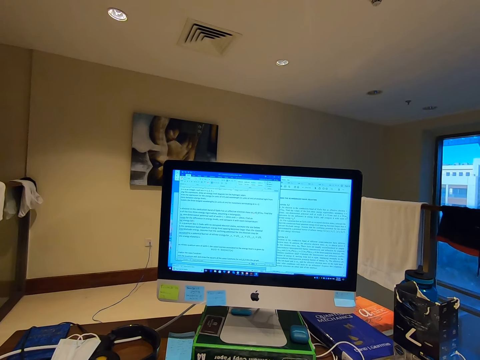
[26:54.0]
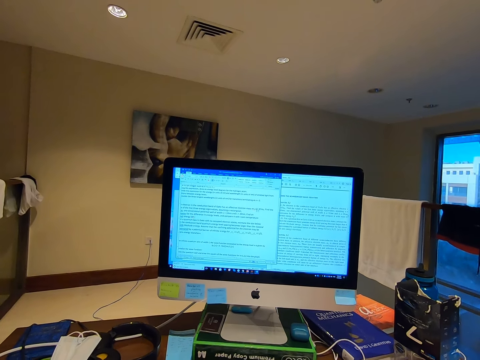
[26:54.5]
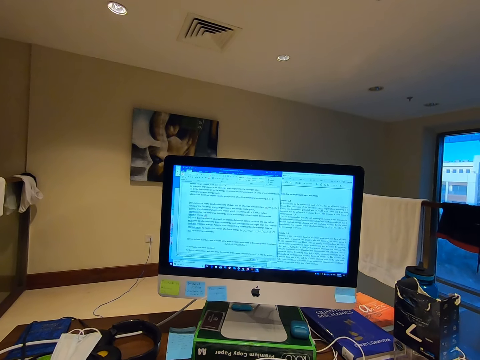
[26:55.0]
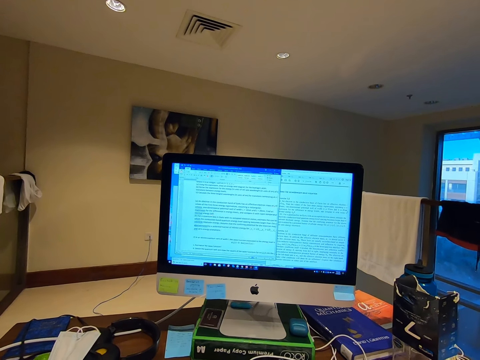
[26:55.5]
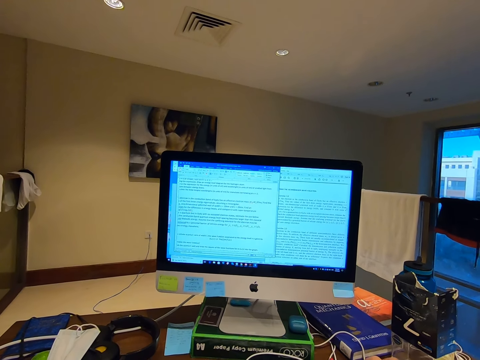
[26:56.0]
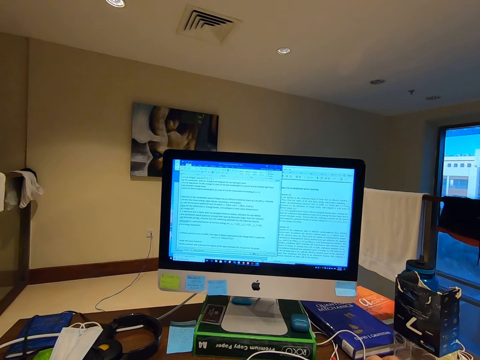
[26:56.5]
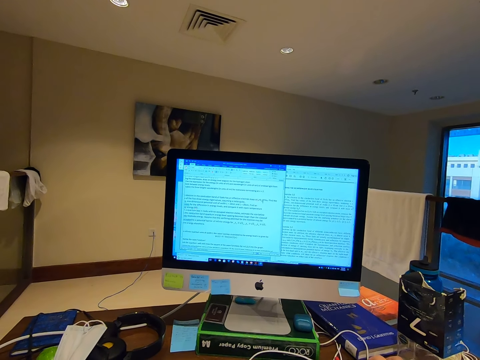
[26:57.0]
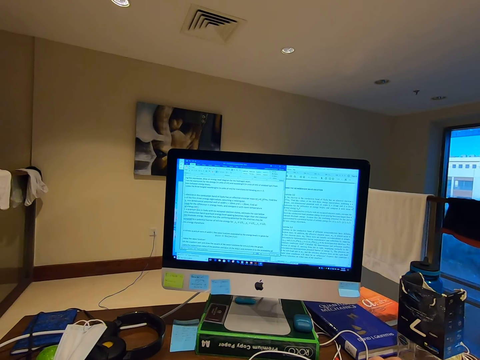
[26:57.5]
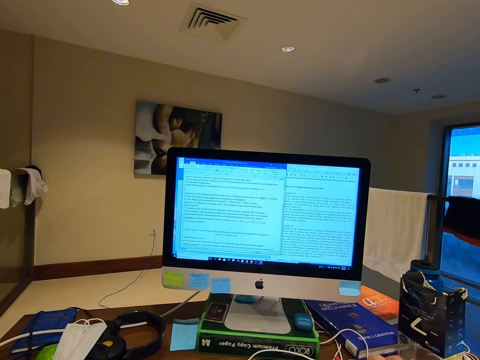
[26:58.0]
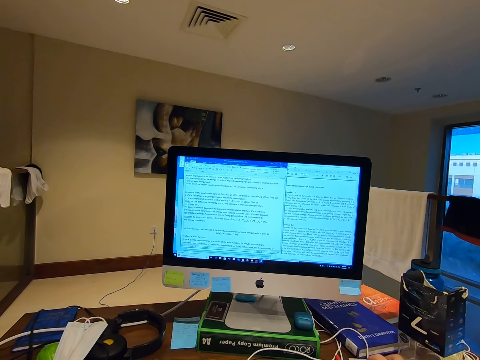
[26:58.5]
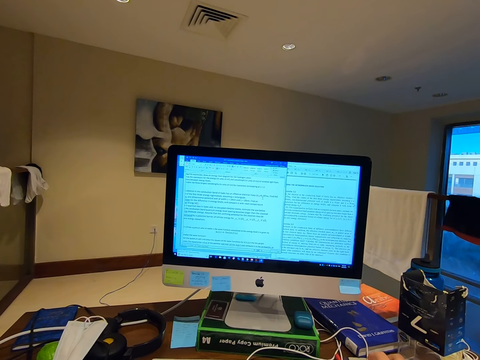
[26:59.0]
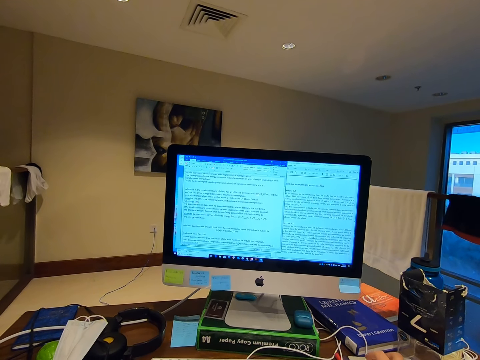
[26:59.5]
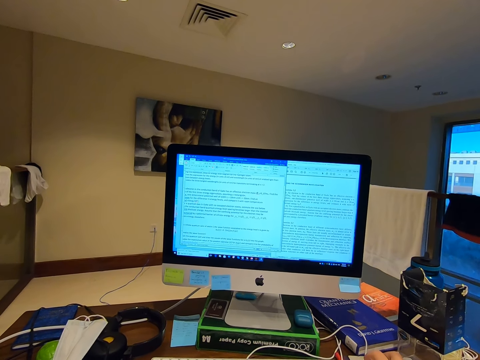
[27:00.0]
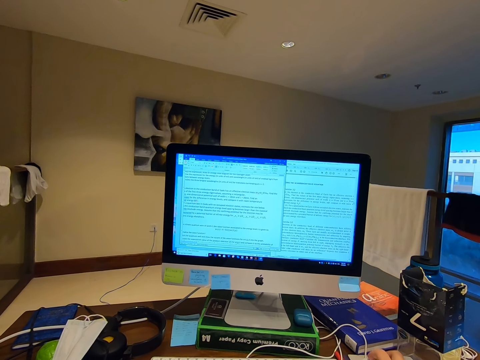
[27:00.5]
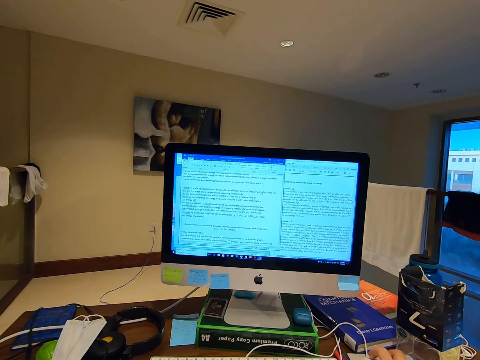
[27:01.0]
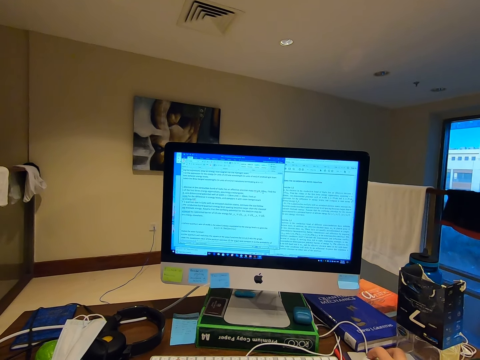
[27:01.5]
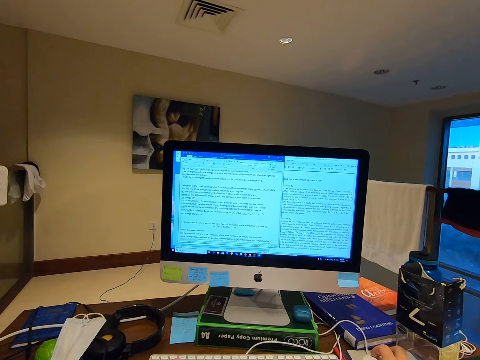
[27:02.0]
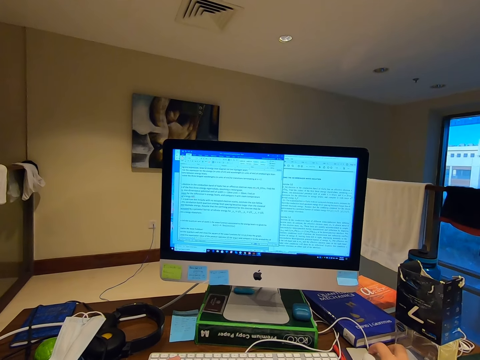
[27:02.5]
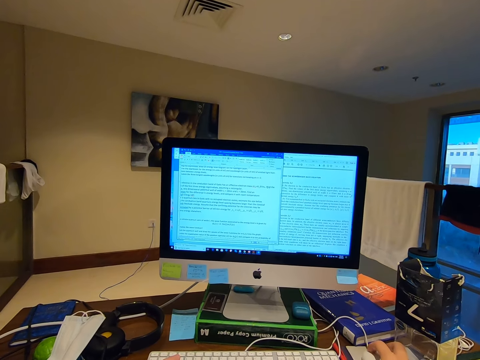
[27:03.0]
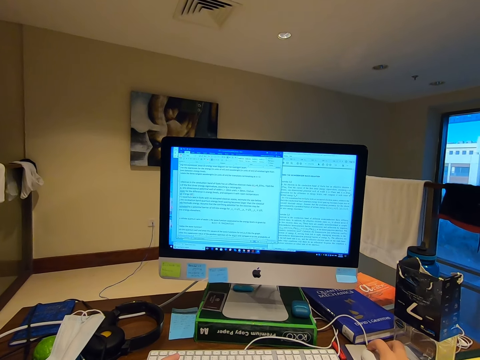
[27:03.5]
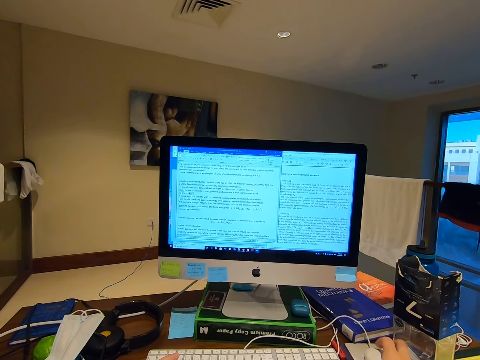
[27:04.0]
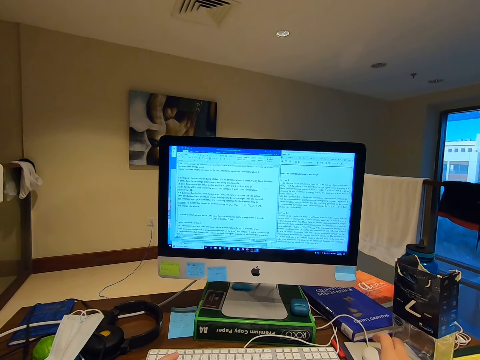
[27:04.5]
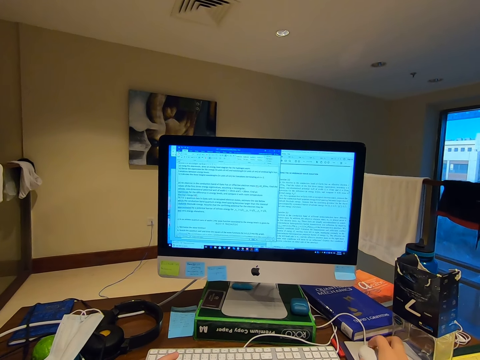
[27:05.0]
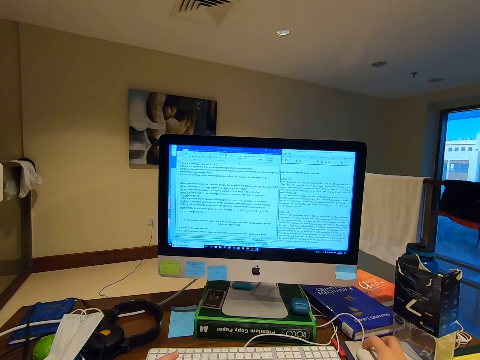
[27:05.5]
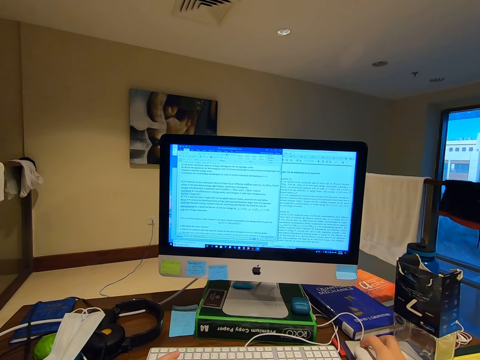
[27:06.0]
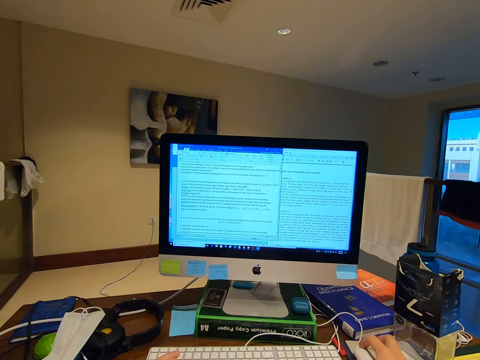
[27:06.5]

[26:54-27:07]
The camera wearer moves the mouse.

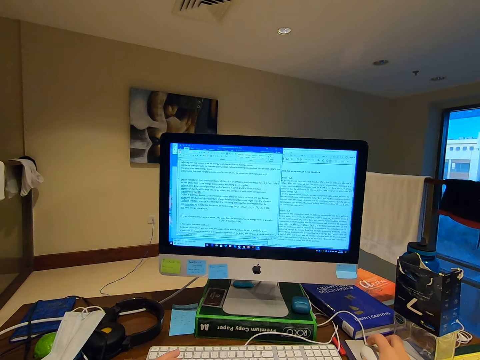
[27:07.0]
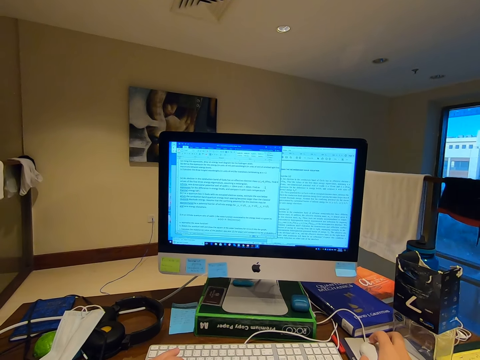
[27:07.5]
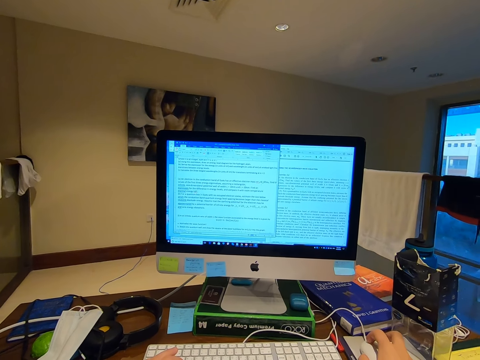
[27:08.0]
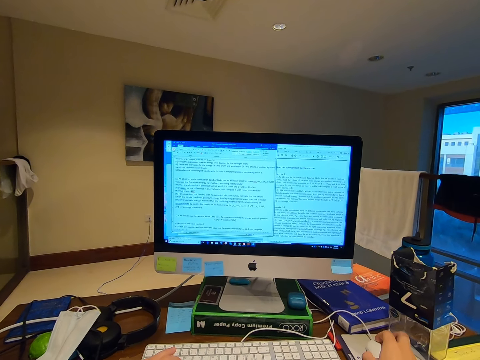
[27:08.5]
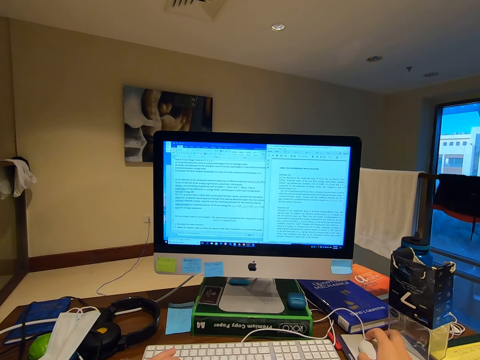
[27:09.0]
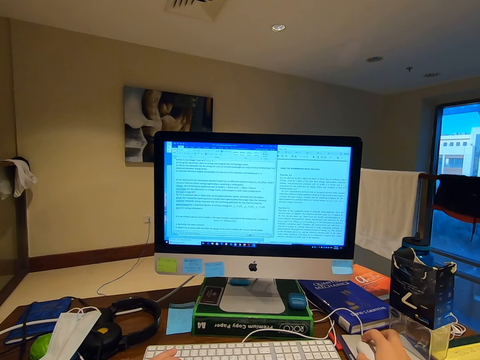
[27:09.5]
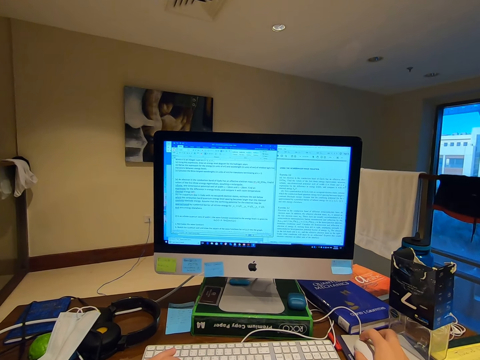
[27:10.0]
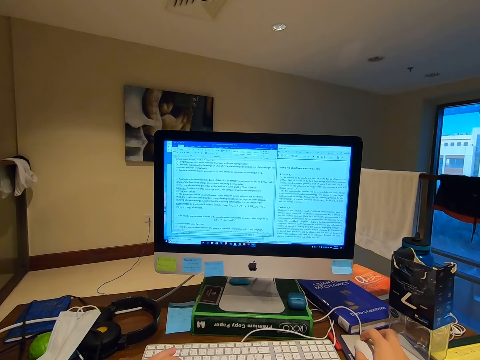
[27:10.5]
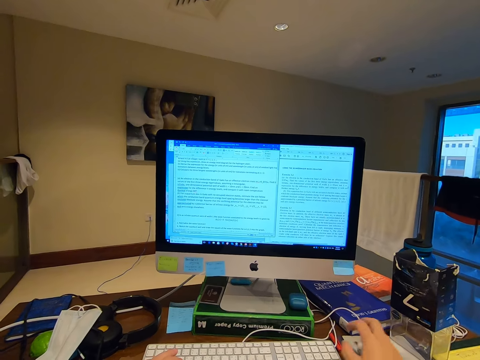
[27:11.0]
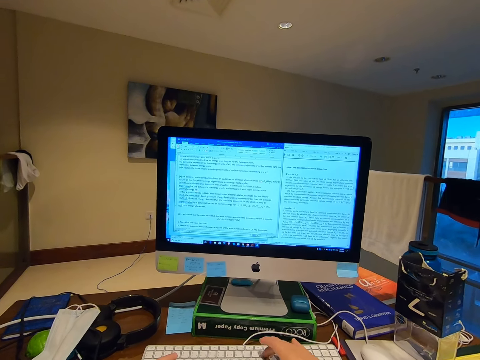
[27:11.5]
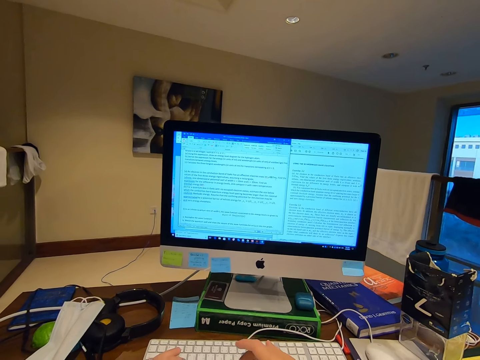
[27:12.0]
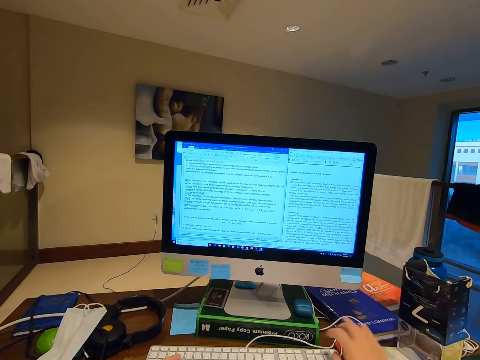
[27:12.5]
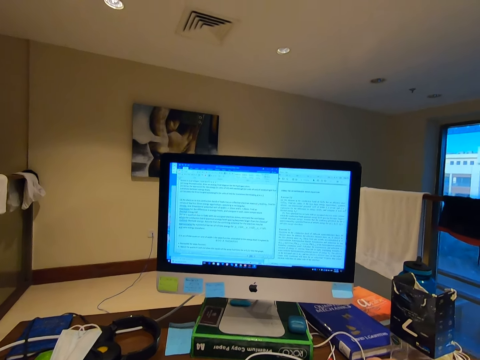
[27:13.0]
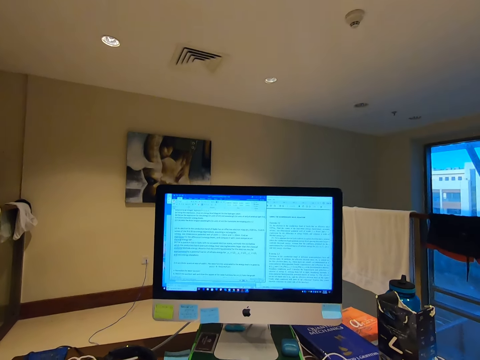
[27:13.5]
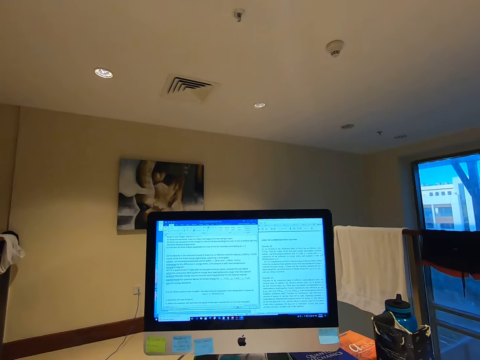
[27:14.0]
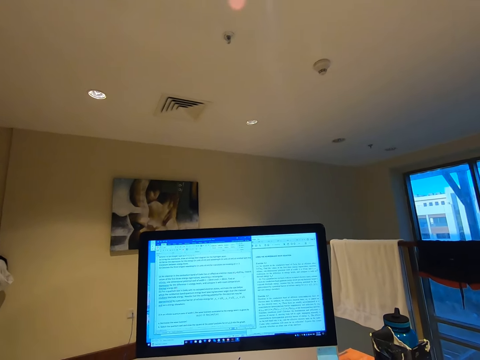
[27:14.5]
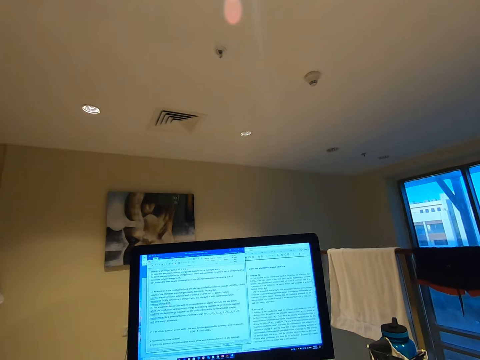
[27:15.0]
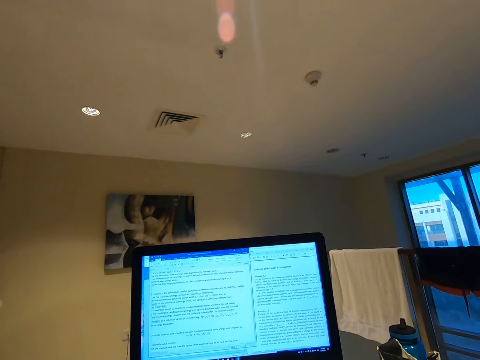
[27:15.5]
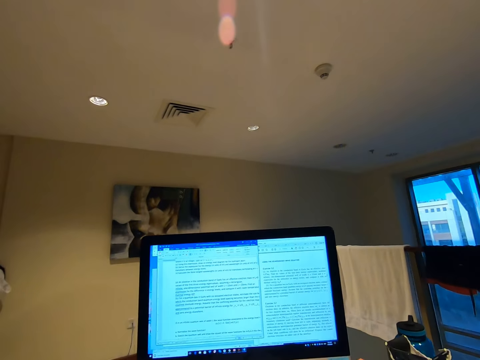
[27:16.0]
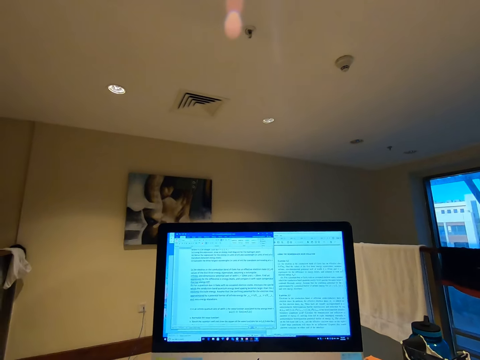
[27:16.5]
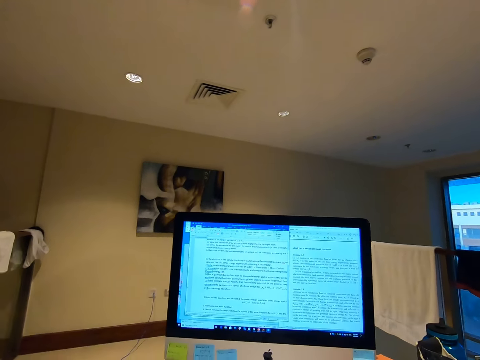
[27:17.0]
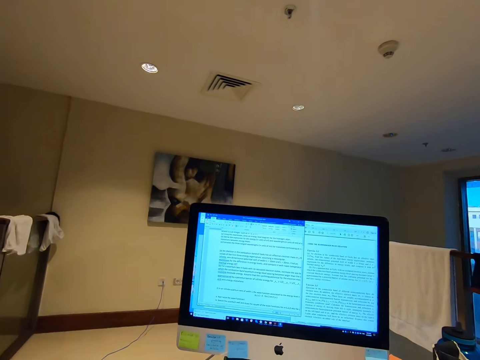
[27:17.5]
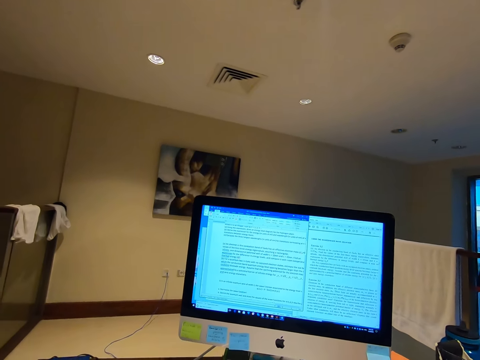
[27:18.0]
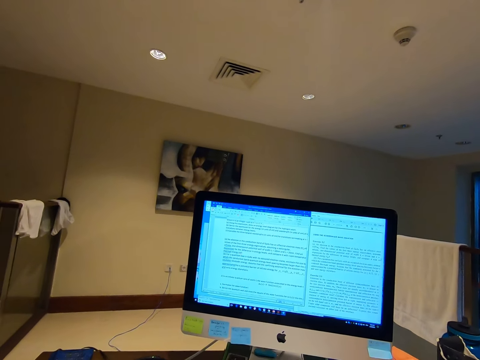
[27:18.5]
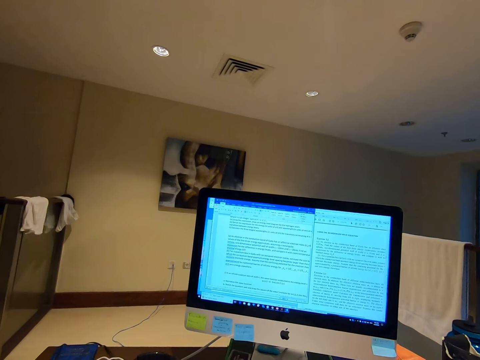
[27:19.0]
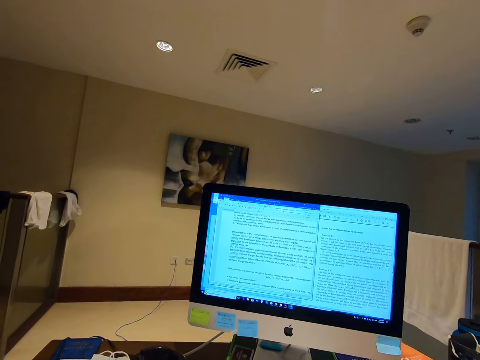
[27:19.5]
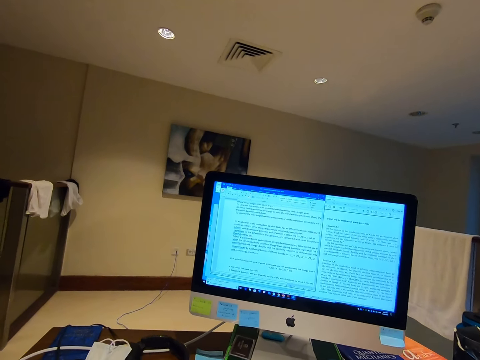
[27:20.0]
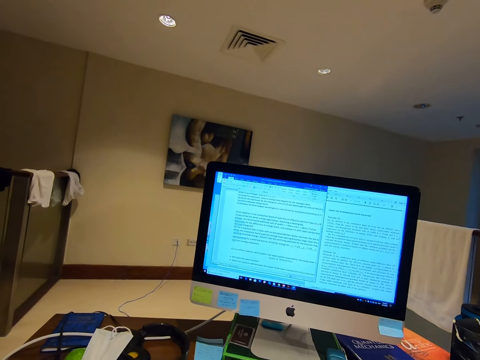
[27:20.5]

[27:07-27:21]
The camera wearer types the keyboard. They stare at the computer desktop.
